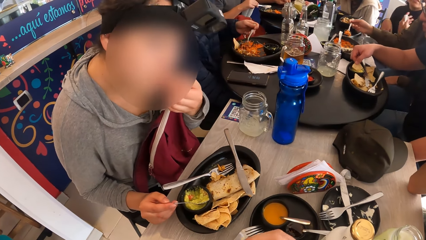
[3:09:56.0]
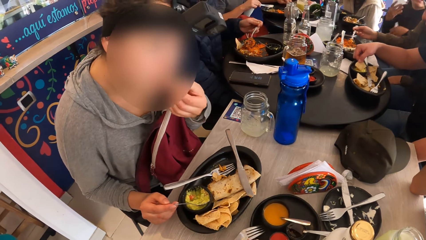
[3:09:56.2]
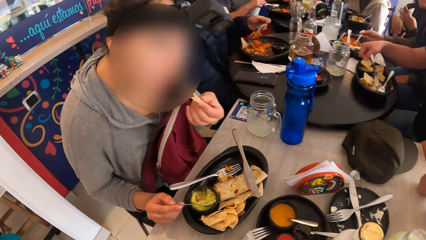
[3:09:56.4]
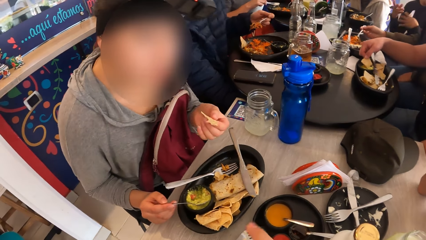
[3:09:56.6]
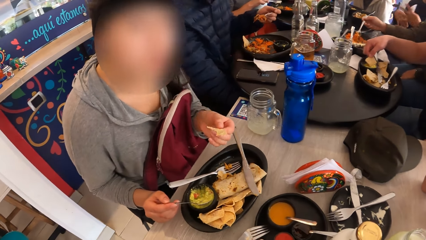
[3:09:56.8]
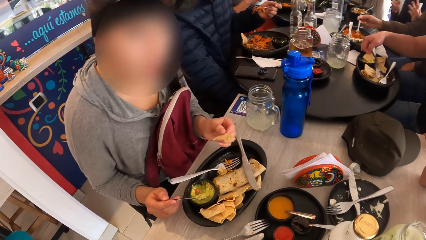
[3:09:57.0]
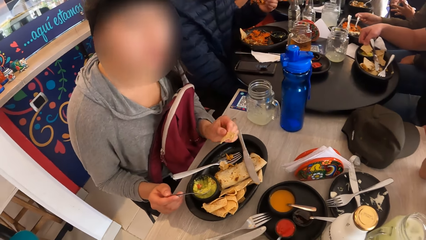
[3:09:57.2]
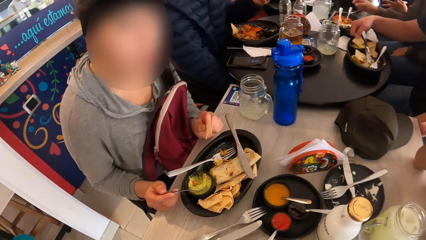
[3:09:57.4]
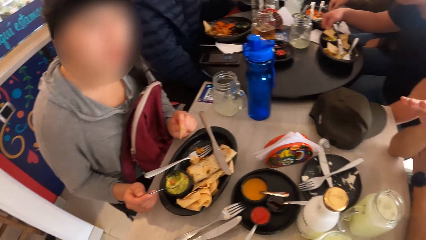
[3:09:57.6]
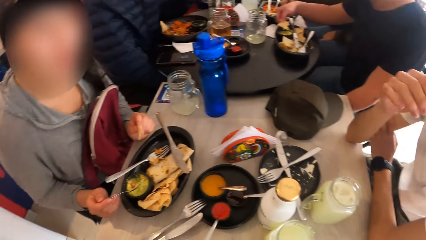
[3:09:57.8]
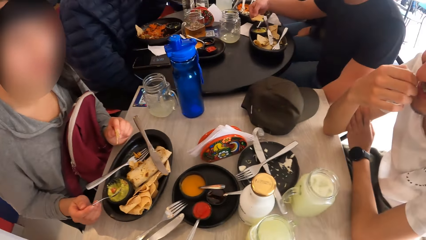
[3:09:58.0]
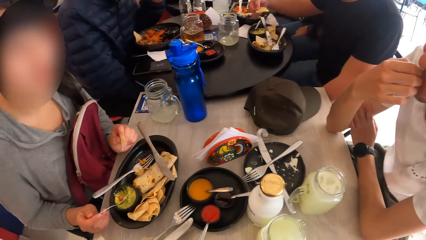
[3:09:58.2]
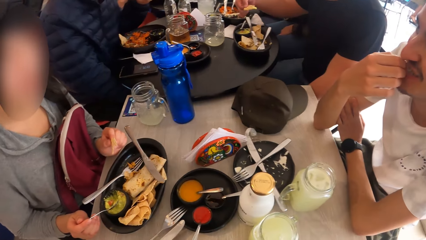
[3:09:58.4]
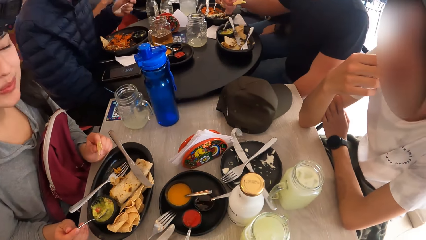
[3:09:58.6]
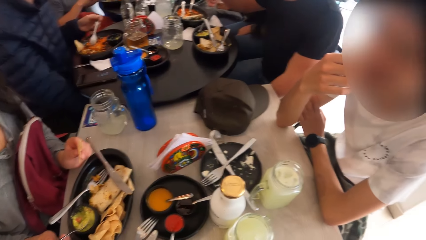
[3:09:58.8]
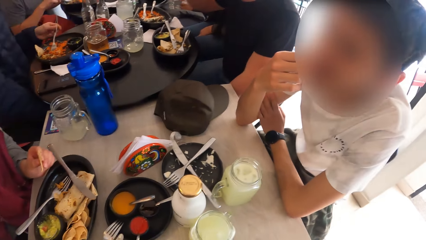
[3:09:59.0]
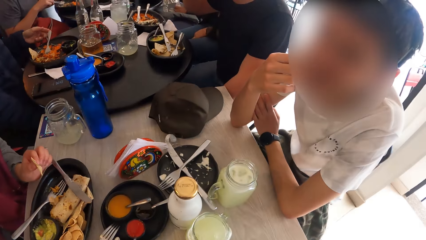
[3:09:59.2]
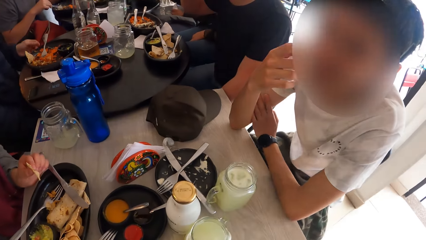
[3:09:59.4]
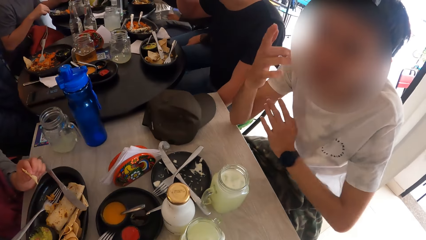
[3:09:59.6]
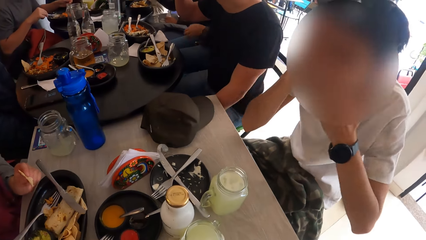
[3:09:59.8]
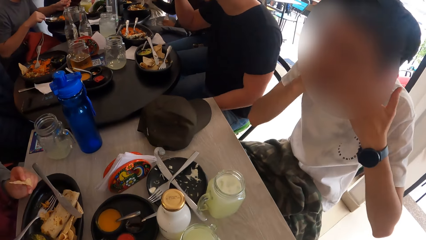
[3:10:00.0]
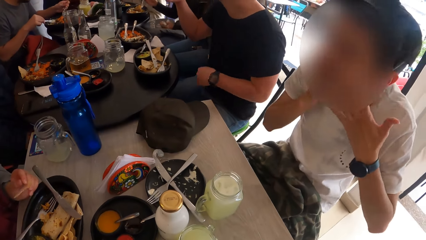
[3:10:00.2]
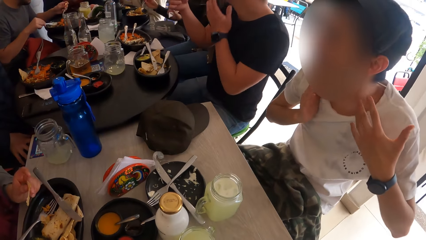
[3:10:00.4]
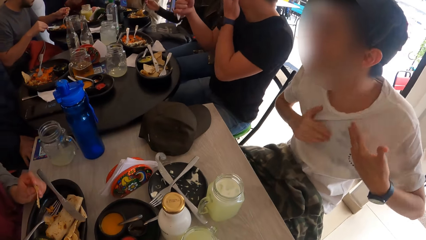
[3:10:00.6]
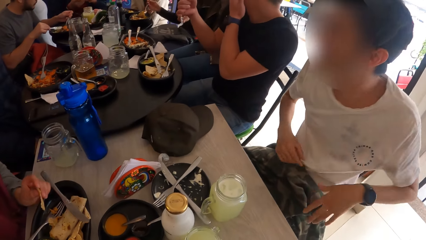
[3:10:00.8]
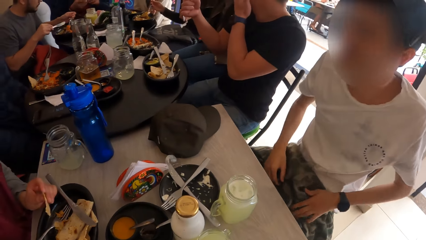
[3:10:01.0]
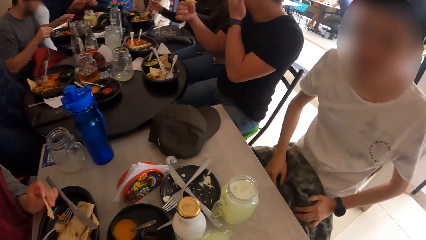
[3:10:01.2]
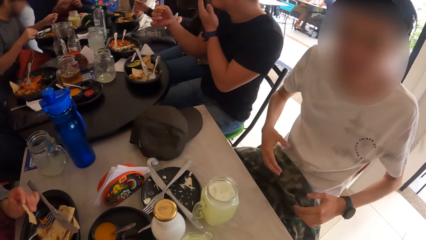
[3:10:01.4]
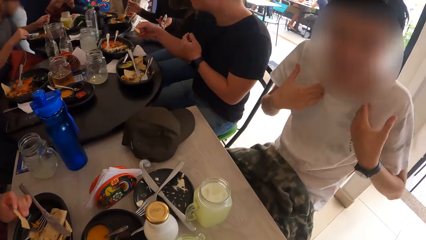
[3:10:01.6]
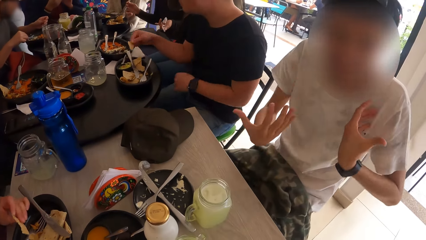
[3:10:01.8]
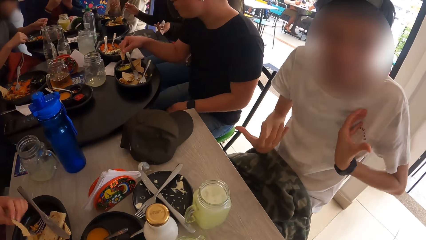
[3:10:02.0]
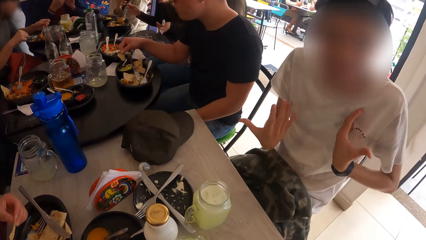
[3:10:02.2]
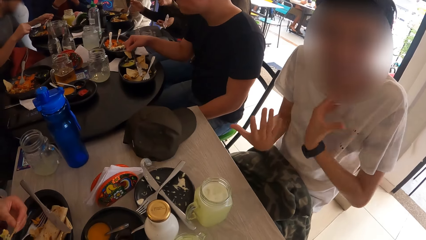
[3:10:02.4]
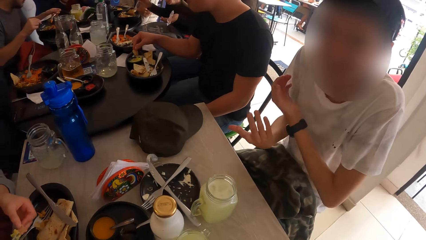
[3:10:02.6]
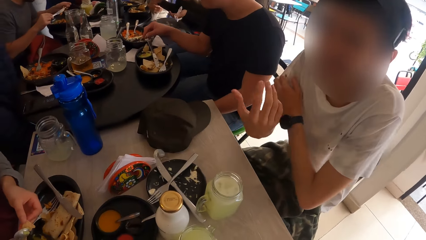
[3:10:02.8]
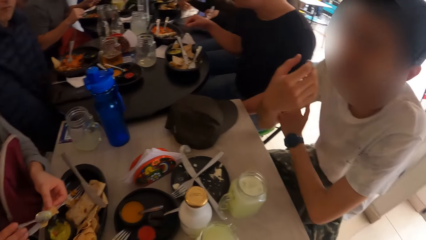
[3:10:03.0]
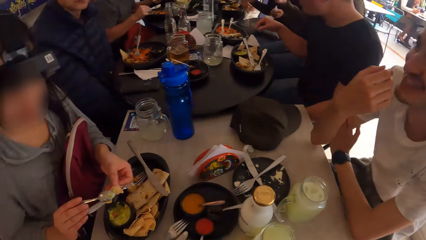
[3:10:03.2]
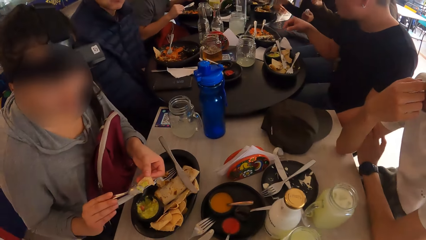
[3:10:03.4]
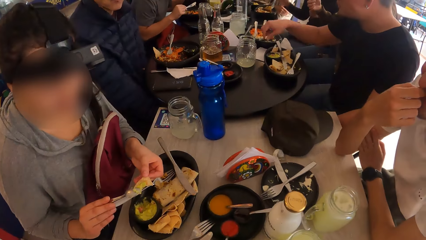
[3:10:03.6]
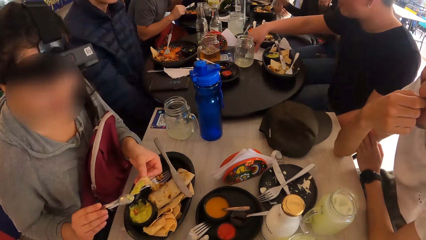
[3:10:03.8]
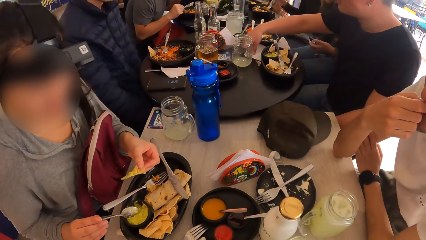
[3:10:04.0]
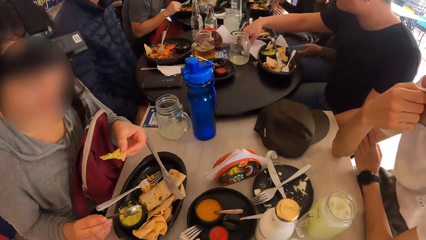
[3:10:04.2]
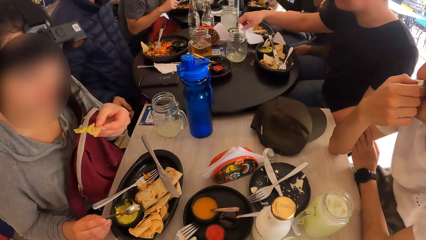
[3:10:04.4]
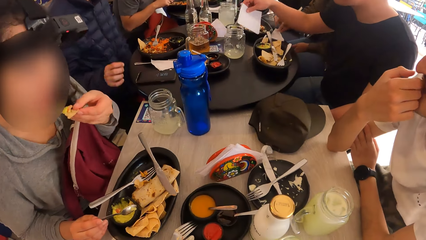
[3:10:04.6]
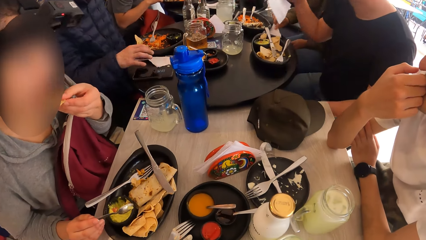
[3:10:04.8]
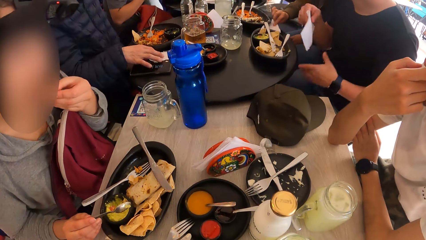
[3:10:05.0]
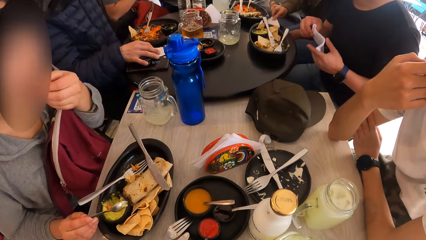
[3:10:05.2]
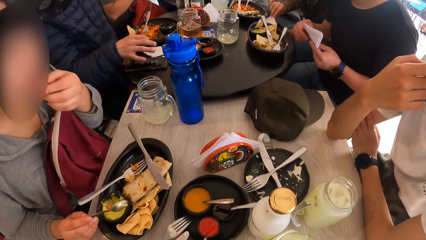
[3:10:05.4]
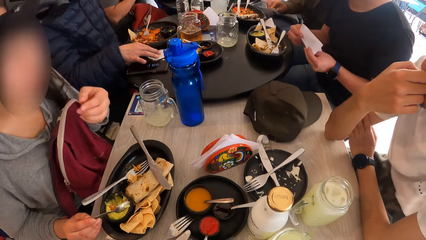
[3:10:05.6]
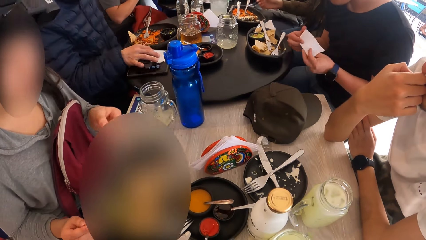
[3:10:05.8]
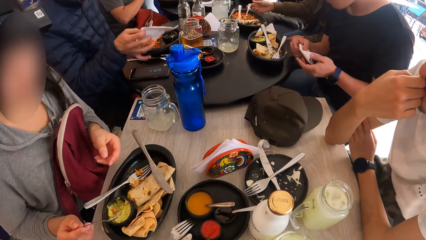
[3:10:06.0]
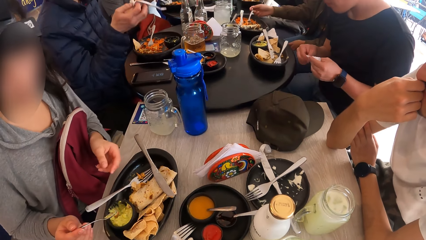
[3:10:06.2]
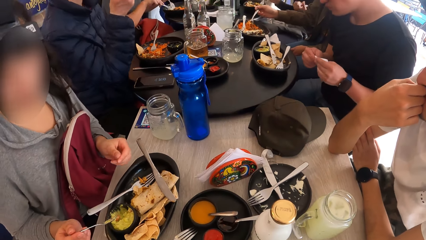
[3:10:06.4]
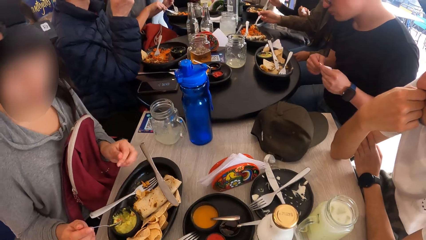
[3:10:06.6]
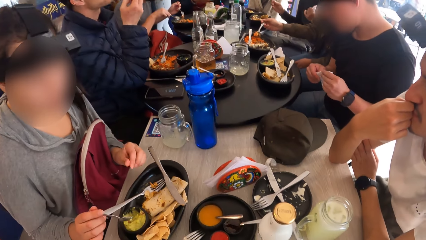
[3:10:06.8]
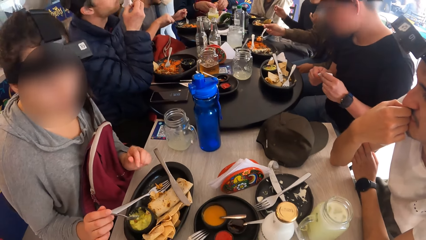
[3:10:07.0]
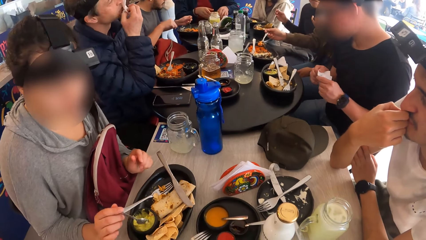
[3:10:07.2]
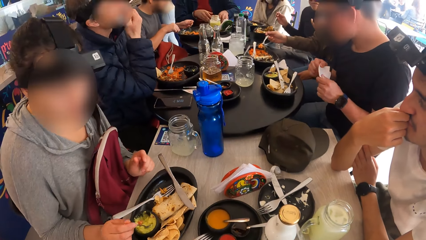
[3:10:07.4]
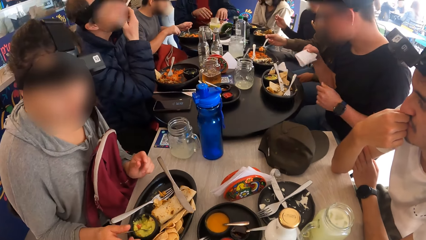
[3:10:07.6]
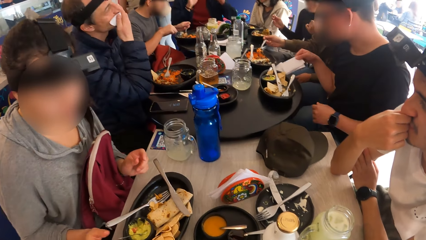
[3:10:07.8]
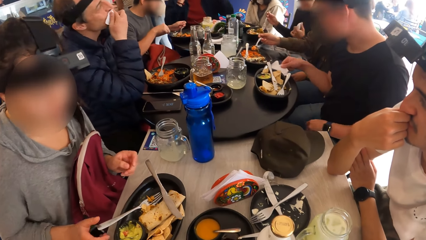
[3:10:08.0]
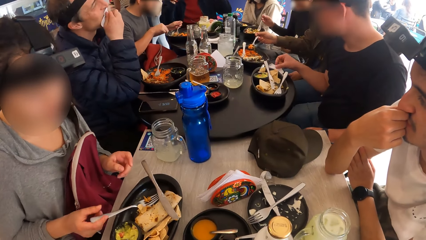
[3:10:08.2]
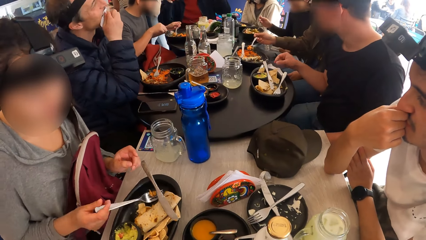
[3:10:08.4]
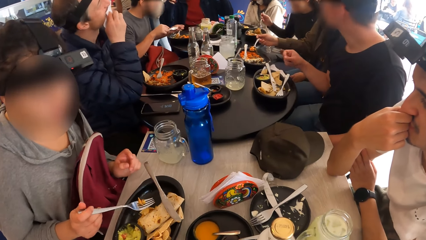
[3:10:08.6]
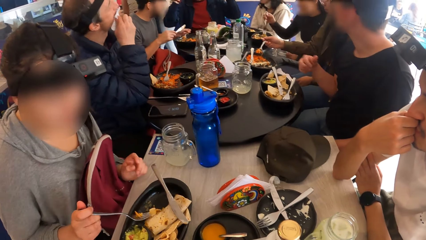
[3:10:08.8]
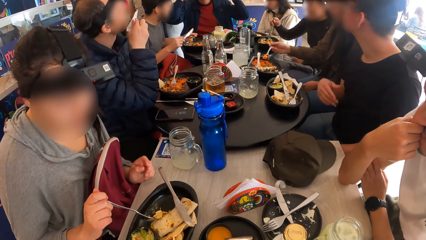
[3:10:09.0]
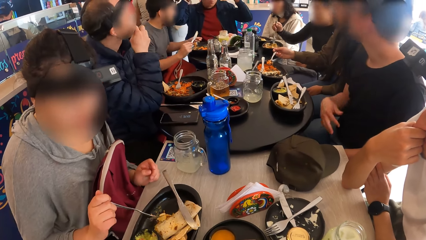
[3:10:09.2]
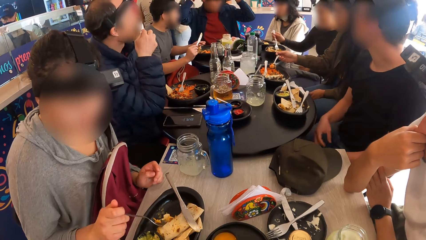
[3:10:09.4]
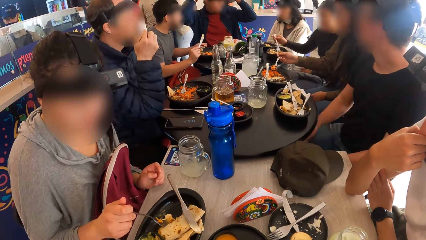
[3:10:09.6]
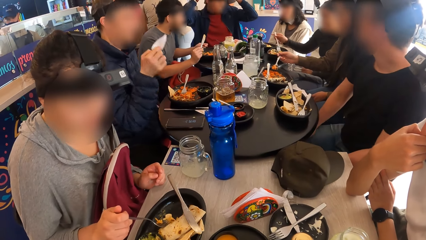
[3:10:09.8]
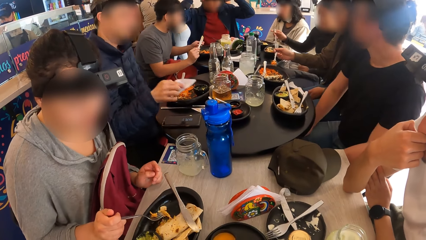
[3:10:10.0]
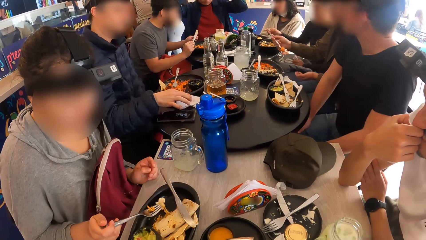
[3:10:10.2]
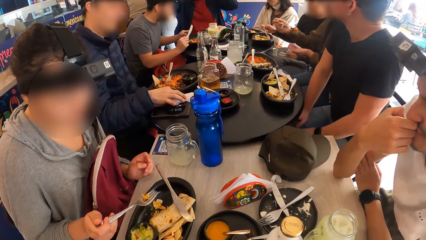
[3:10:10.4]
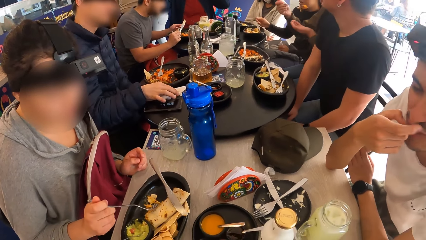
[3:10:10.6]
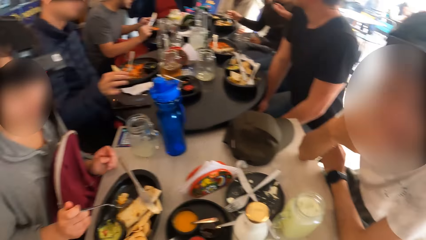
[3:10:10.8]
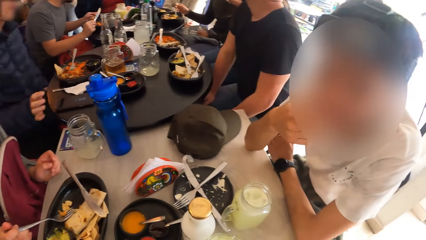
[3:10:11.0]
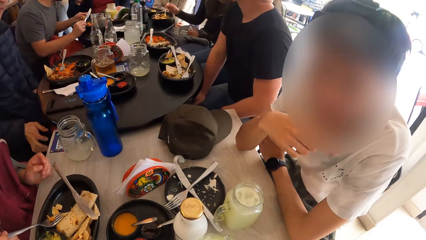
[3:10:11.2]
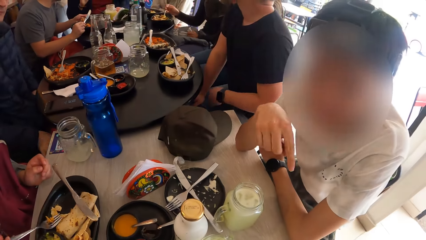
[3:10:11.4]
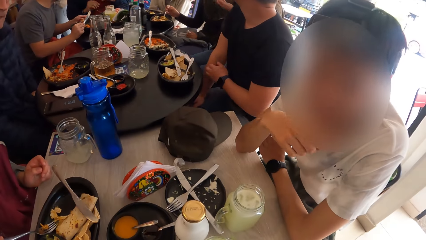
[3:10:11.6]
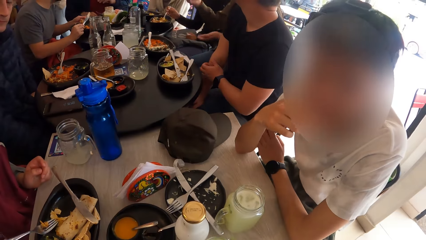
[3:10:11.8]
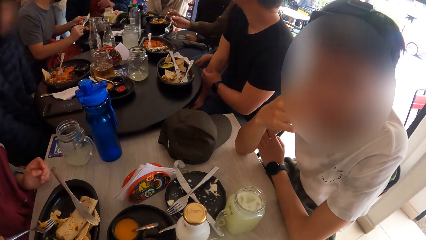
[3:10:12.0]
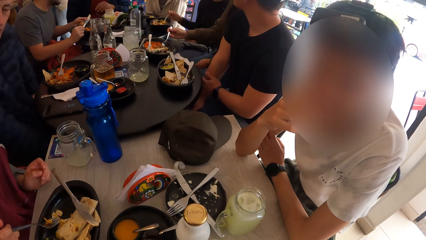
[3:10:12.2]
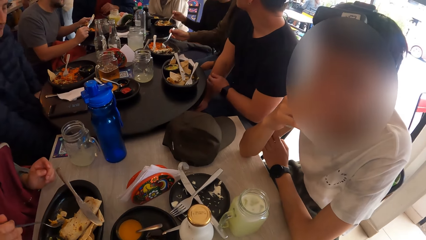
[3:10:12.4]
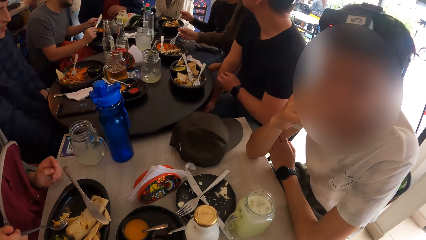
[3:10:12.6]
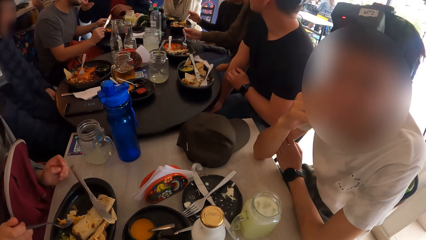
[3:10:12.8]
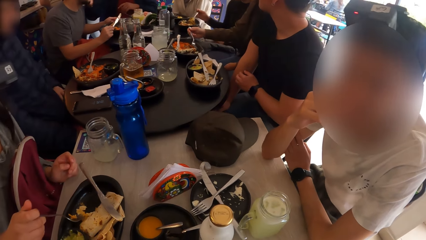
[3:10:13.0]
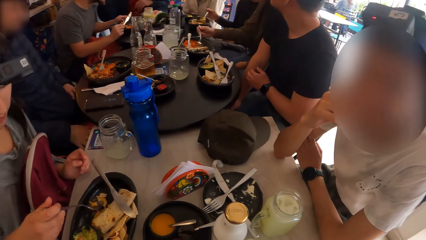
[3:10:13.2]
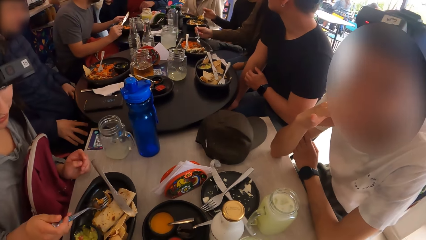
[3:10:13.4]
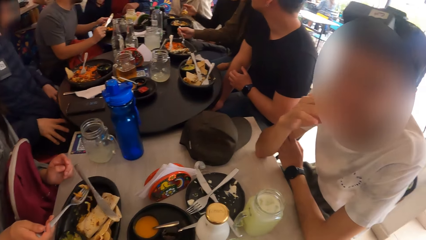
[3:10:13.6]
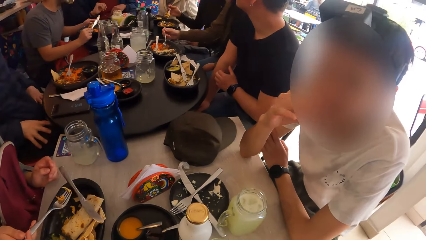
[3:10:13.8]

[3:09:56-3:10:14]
A man converses with the camera wearer. A lady eats food. The camera wearer stares at the table. The man converses with the camera wearer.
